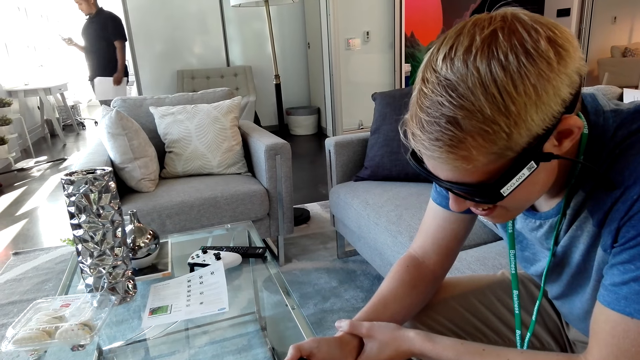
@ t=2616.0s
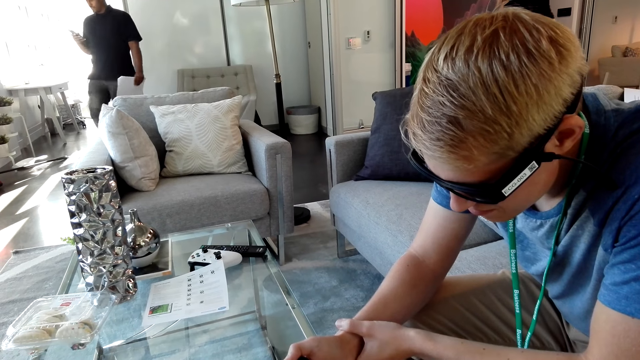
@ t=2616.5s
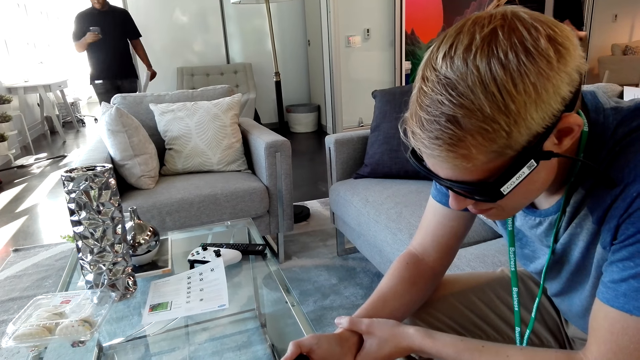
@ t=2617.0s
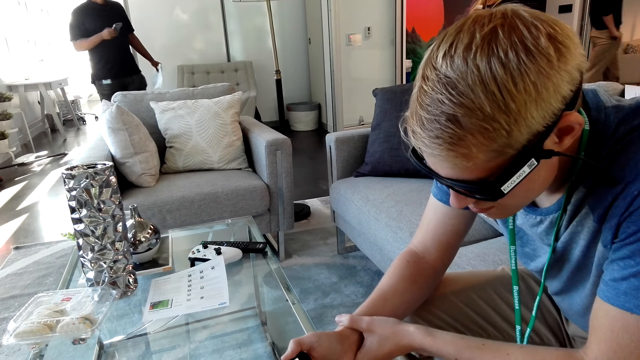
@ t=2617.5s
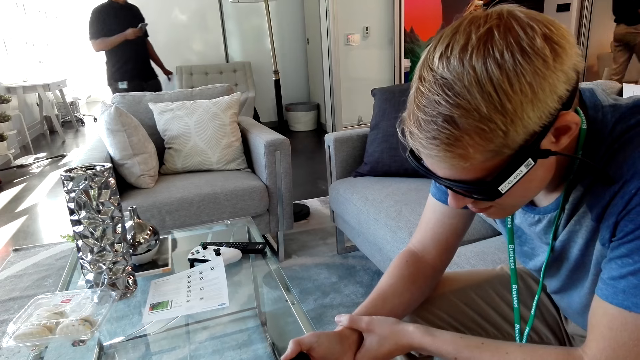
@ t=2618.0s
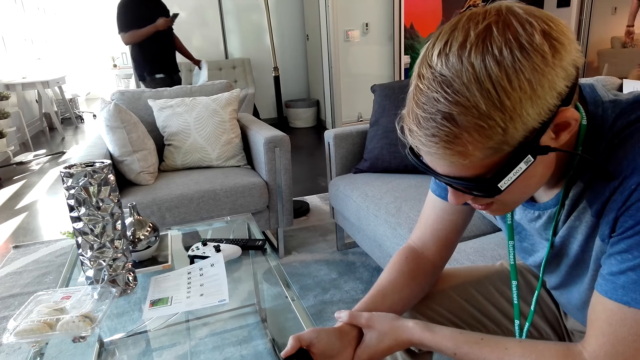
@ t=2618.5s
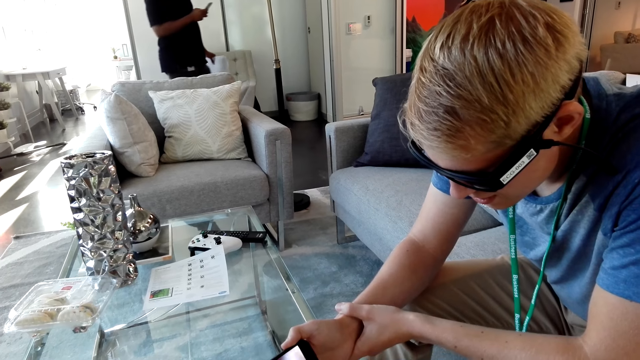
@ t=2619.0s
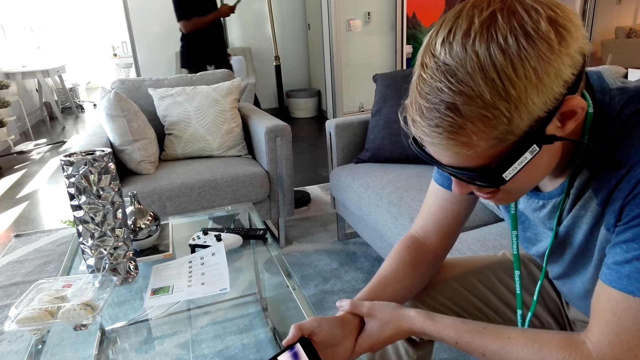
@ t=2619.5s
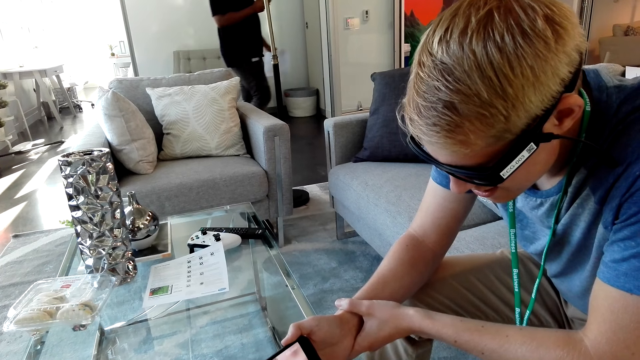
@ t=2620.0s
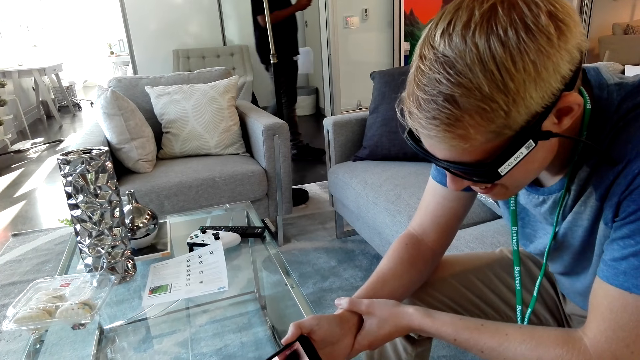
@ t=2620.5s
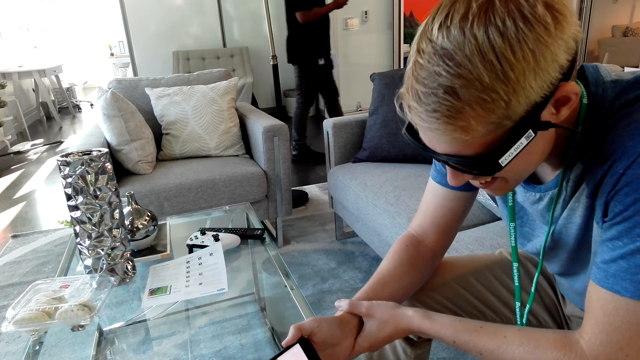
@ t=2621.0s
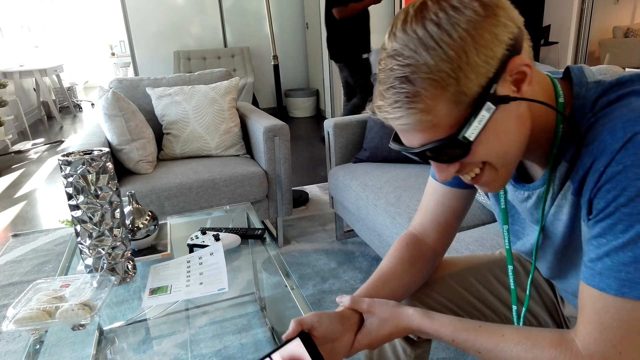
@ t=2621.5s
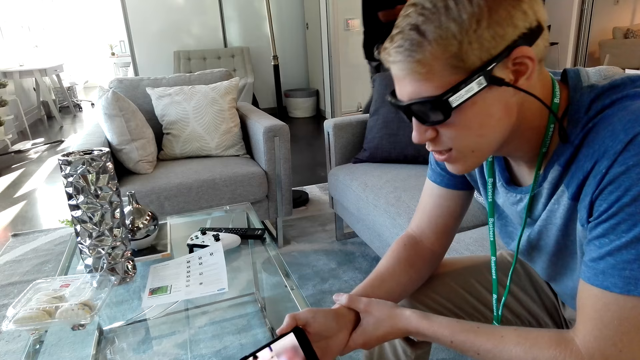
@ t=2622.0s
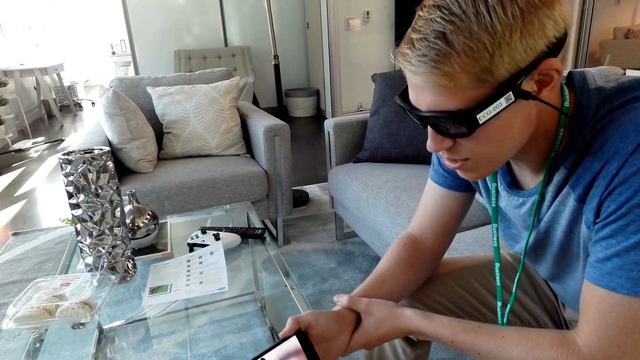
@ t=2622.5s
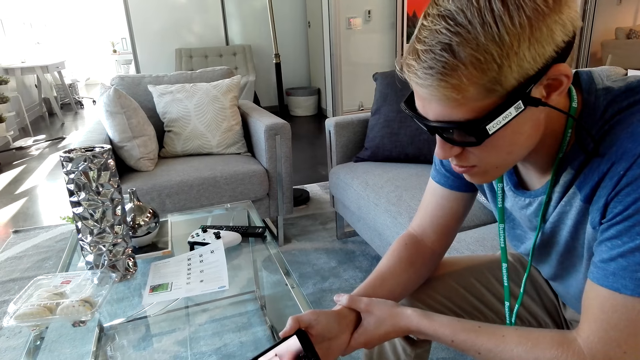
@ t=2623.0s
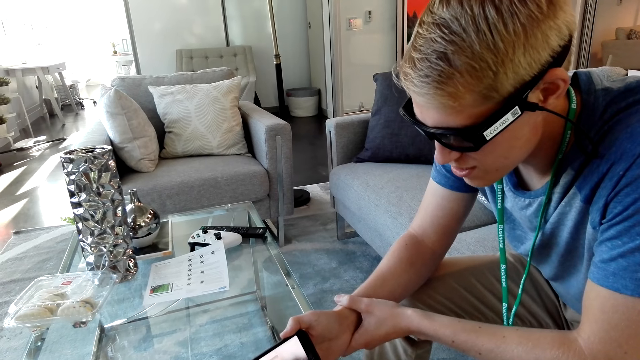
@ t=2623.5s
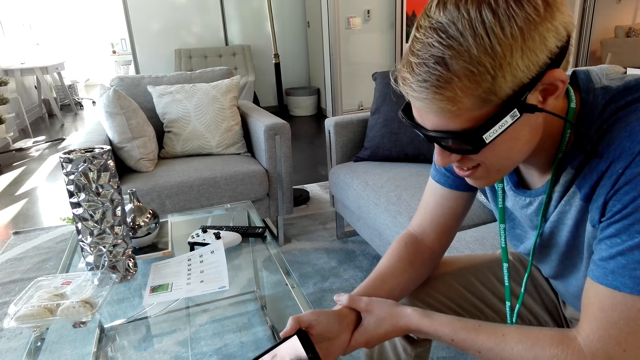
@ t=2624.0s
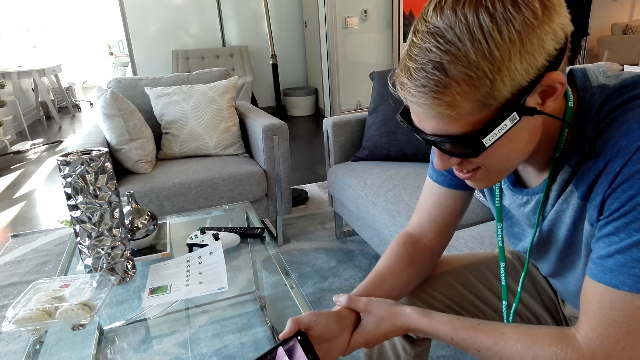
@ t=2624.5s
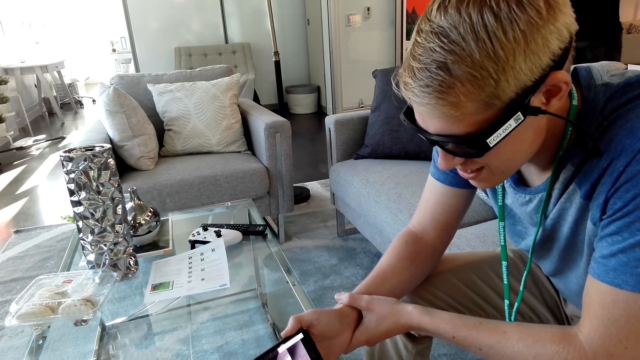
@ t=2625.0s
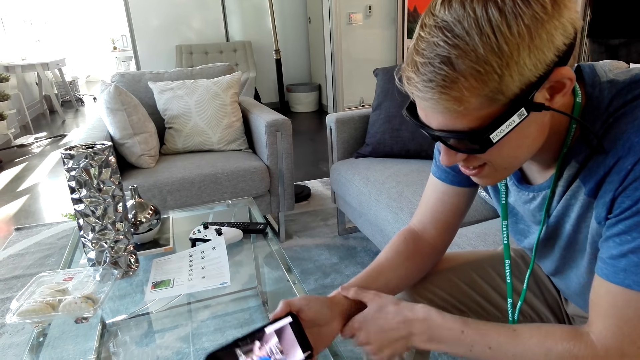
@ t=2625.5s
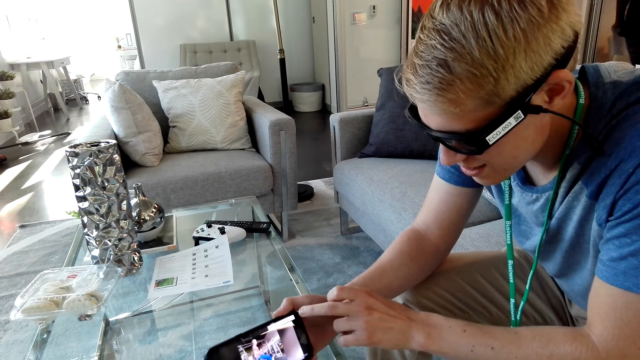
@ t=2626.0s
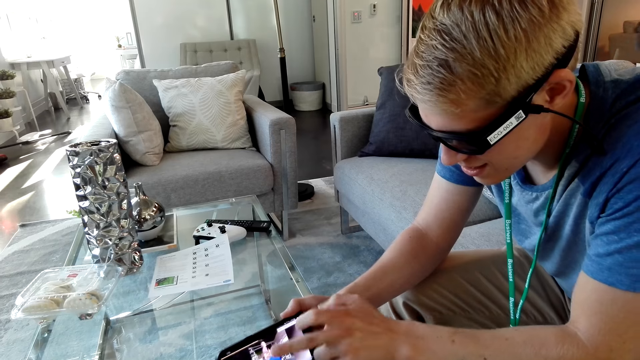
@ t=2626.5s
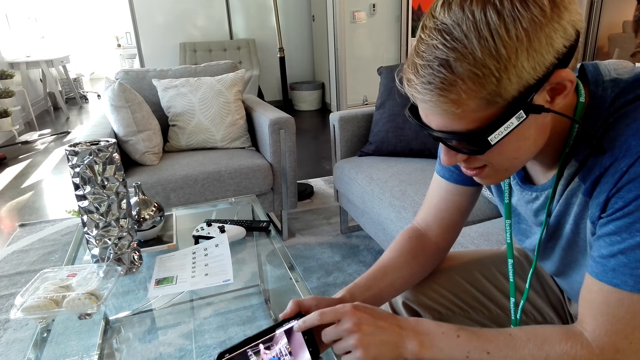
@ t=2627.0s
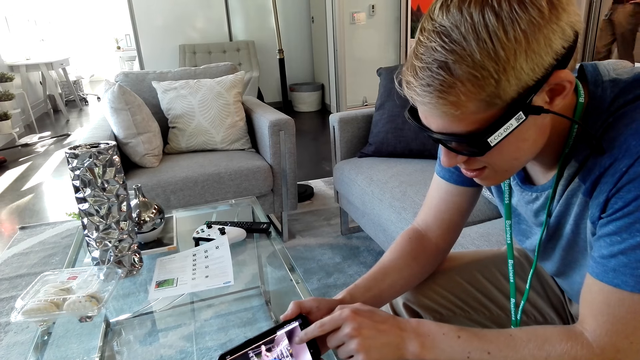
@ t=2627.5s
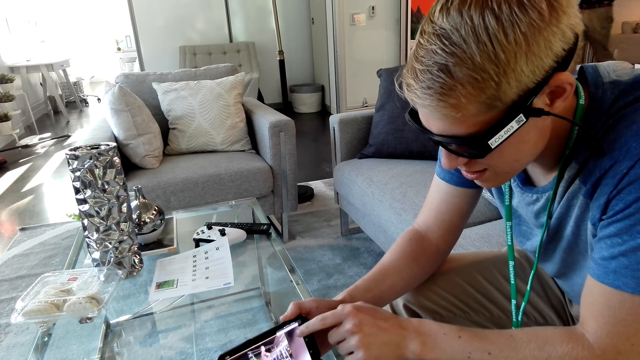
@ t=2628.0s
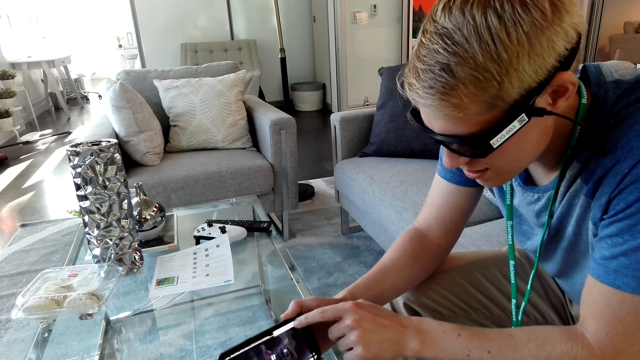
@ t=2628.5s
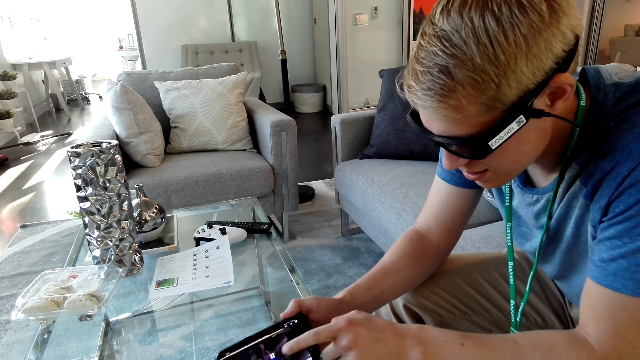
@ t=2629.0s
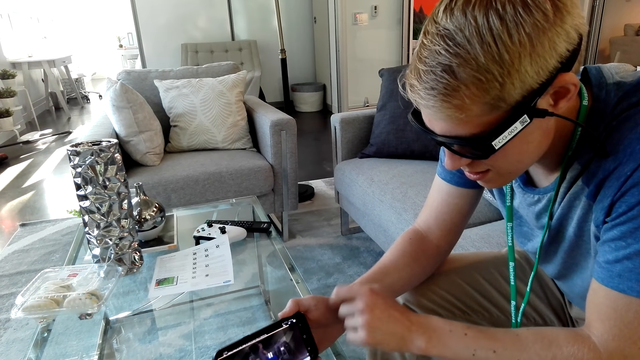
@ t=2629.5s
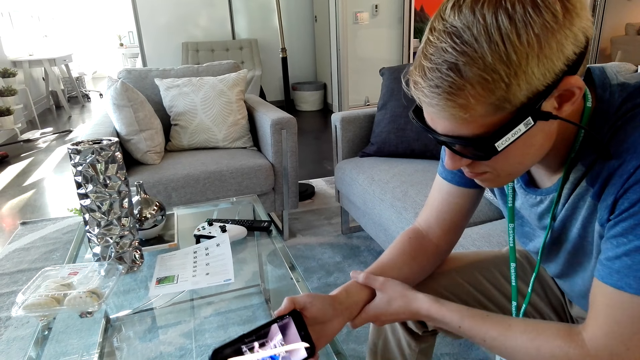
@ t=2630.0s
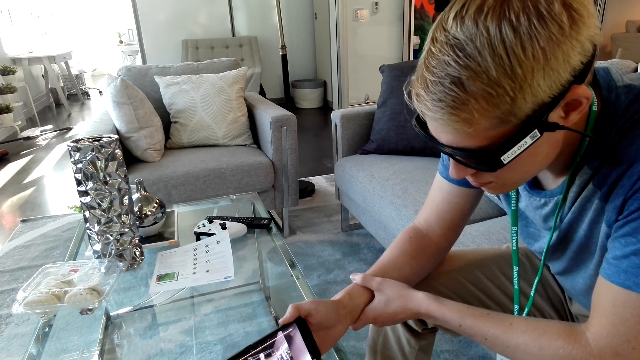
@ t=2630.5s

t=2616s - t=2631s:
A man touches the phone.

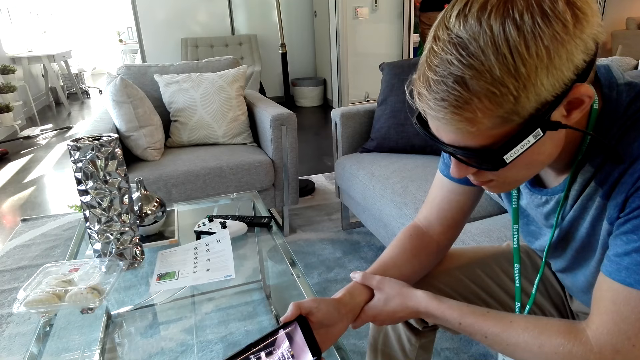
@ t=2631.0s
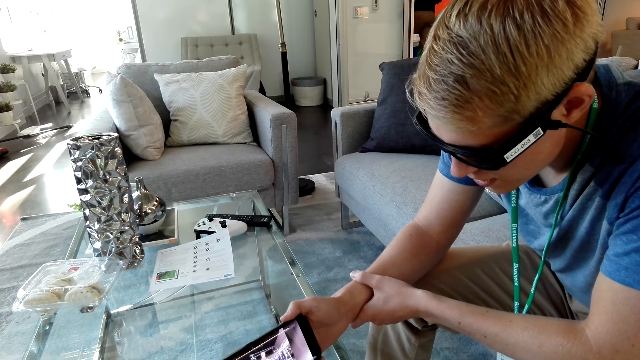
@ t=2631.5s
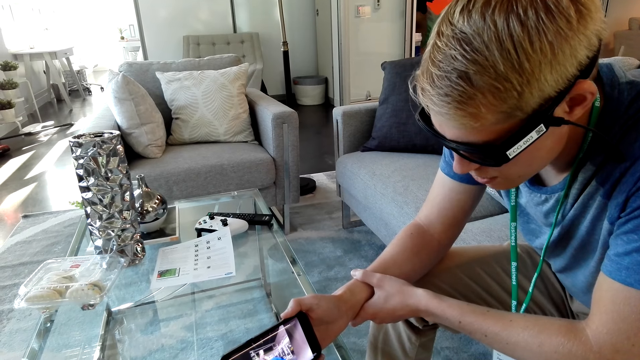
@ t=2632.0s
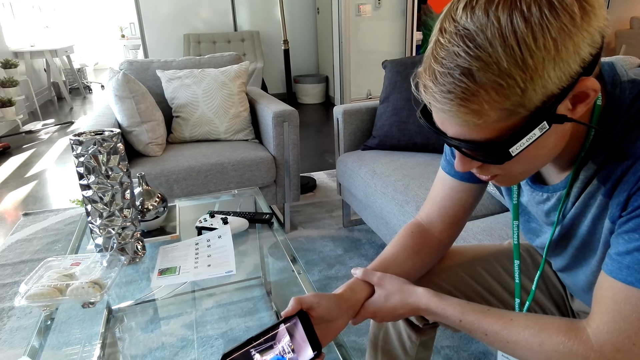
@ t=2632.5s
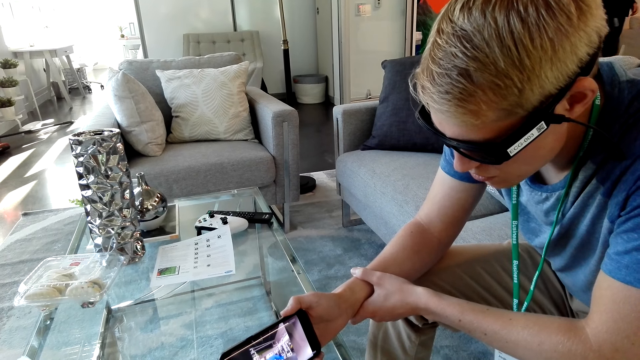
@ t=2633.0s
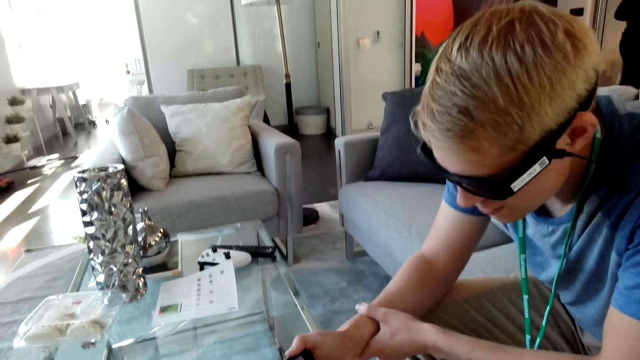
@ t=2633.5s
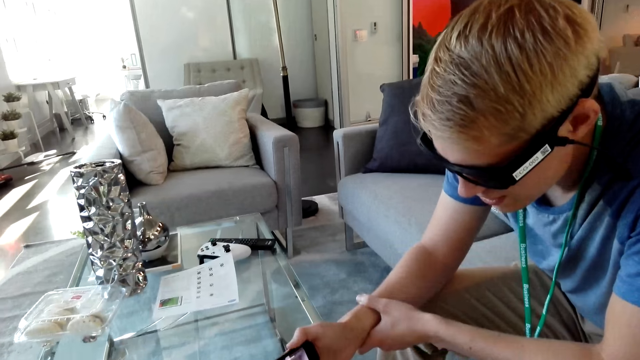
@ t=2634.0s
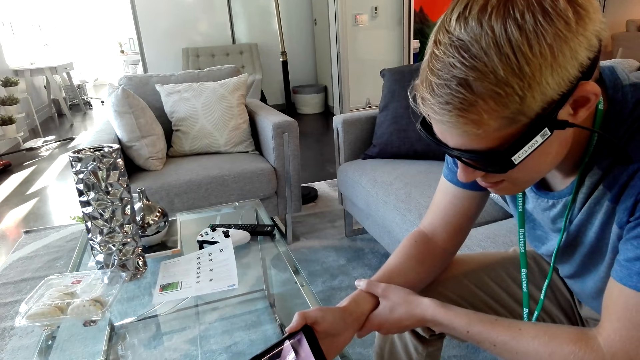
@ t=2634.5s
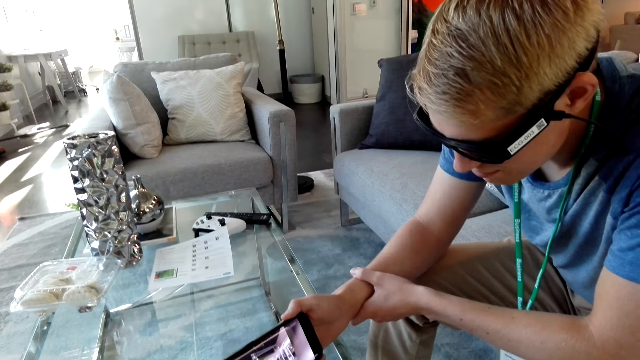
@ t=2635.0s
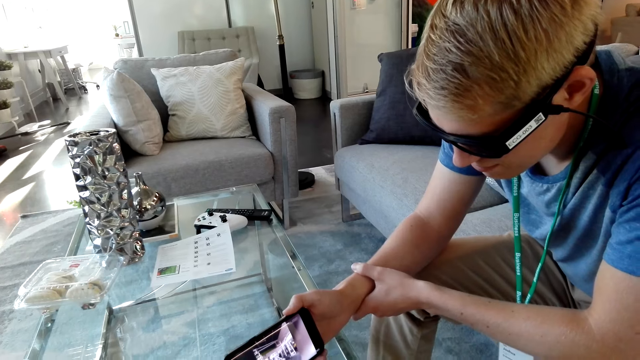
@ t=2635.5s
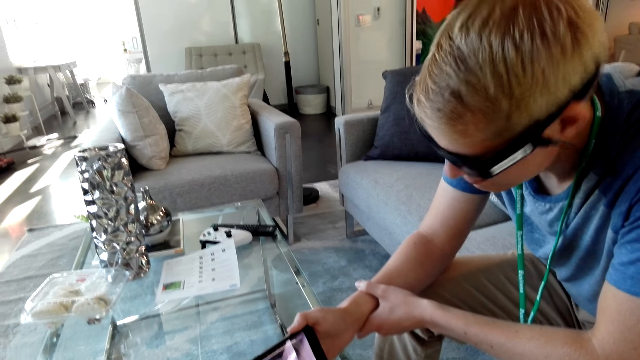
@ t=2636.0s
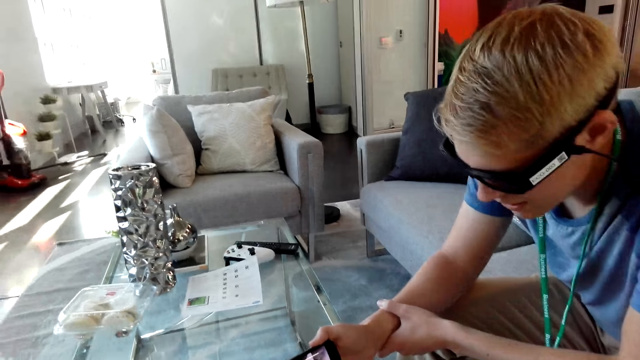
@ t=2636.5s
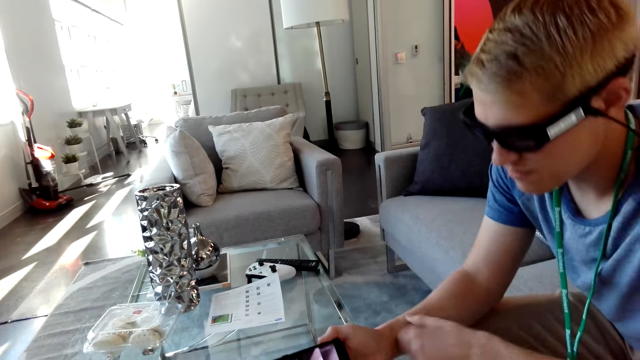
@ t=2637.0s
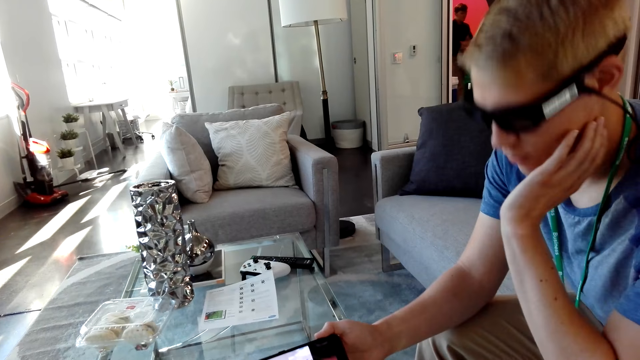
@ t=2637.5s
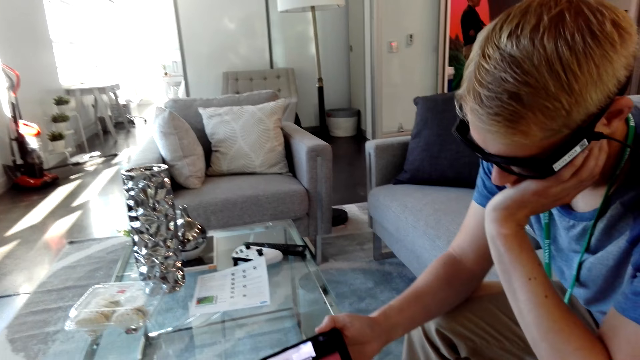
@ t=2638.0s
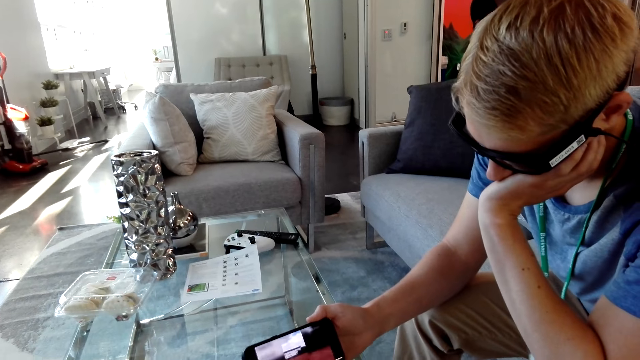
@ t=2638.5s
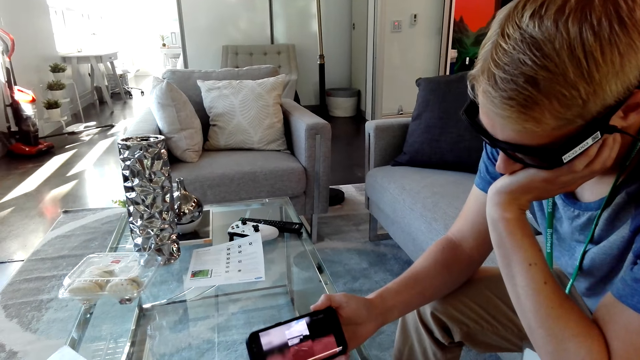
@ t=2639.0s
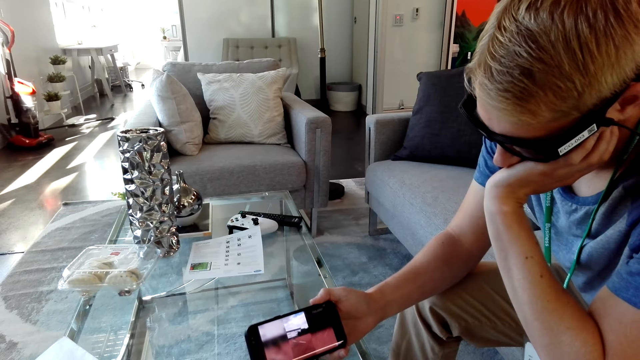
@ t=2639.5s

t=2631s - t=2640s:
A man moves his hand.
